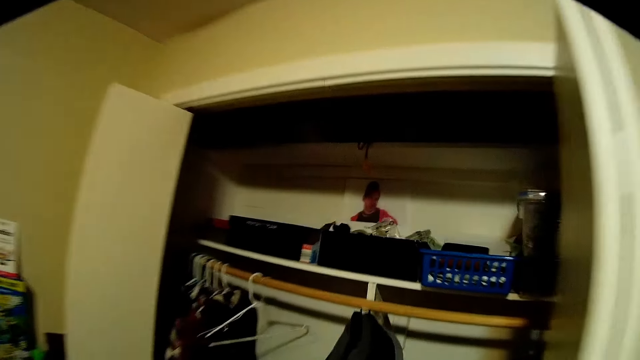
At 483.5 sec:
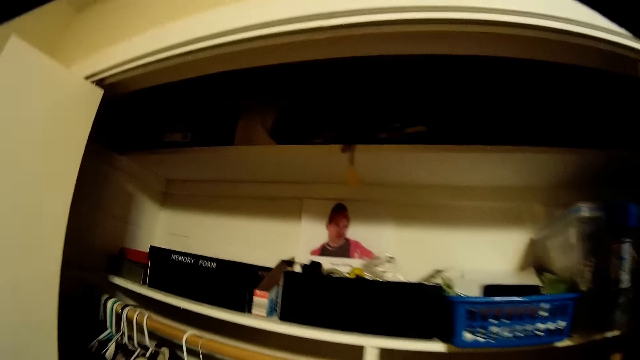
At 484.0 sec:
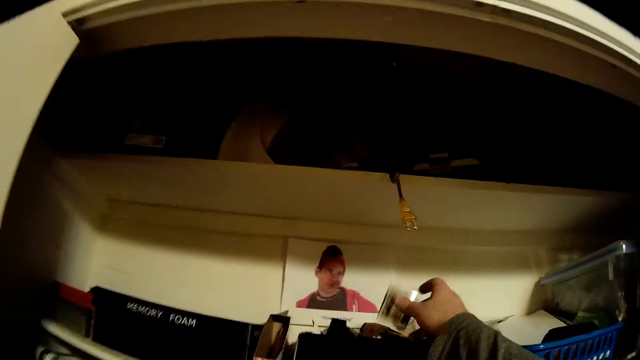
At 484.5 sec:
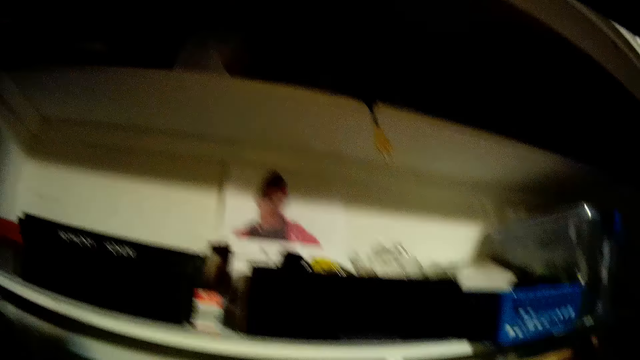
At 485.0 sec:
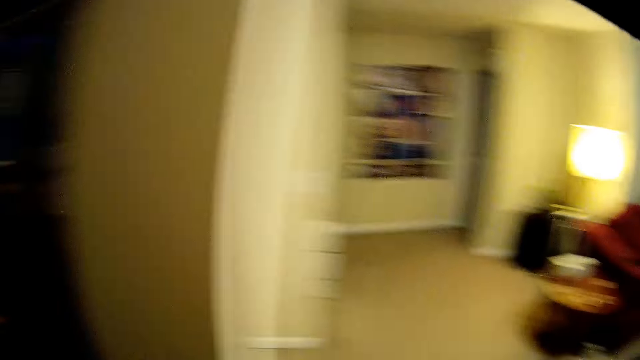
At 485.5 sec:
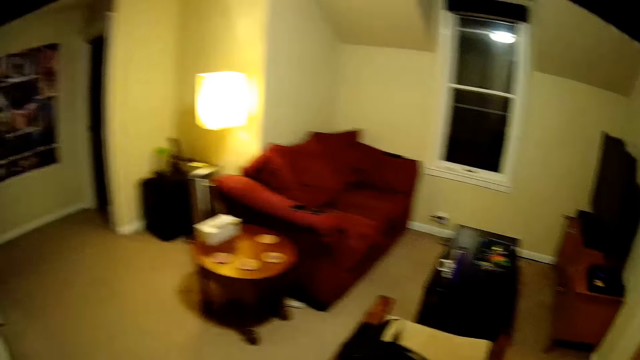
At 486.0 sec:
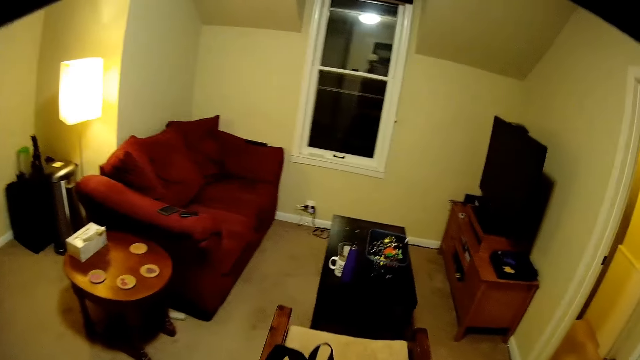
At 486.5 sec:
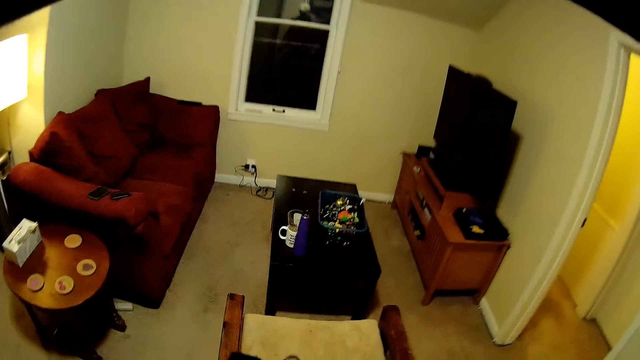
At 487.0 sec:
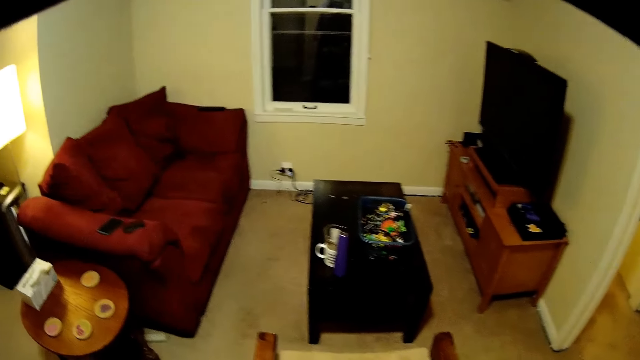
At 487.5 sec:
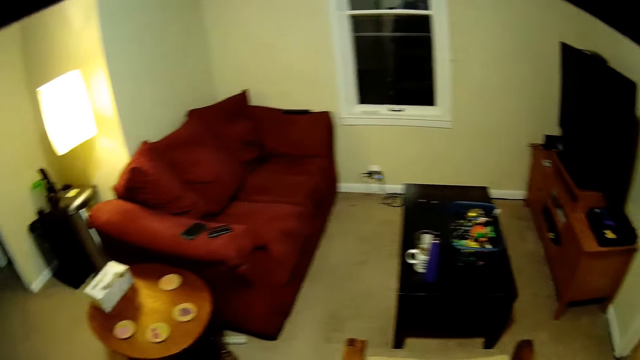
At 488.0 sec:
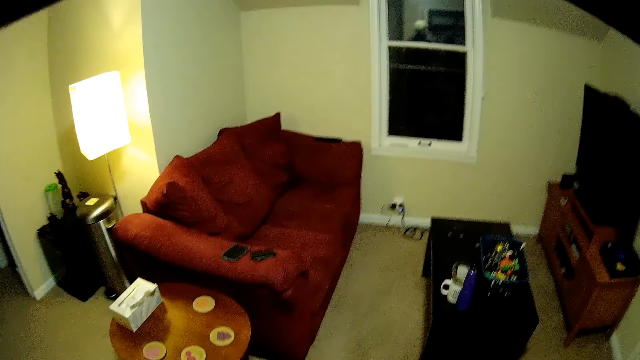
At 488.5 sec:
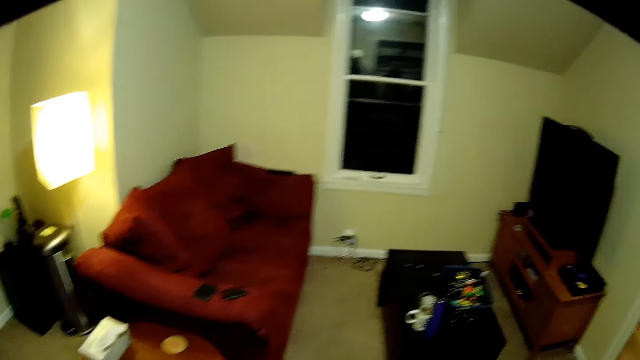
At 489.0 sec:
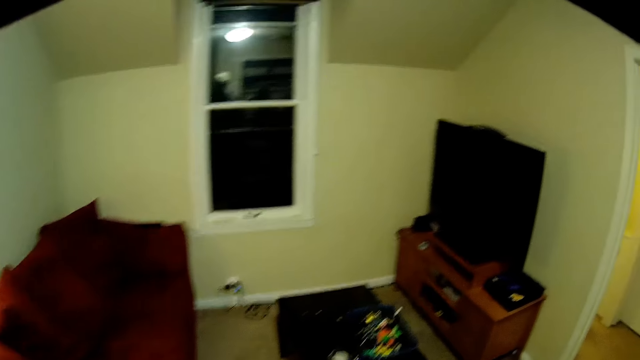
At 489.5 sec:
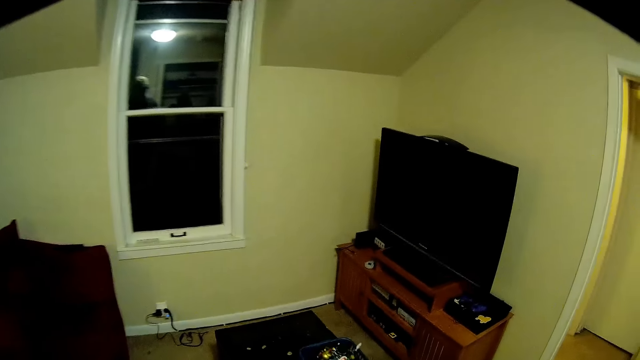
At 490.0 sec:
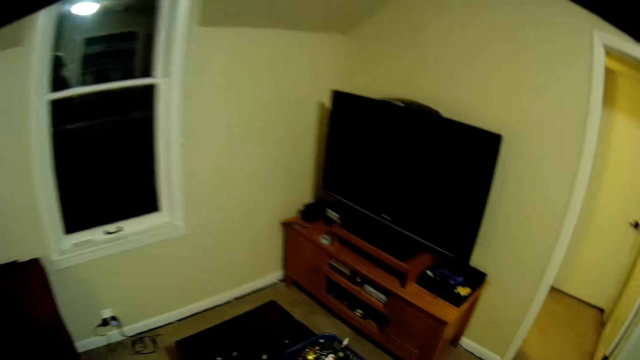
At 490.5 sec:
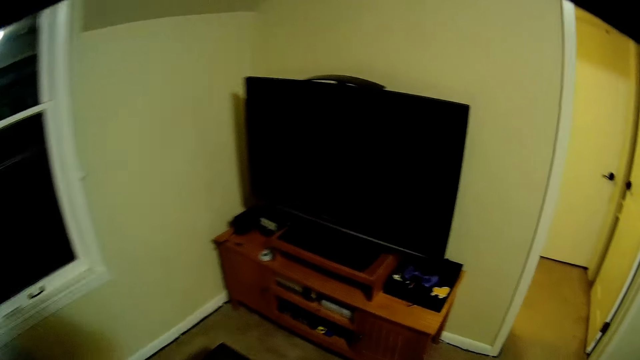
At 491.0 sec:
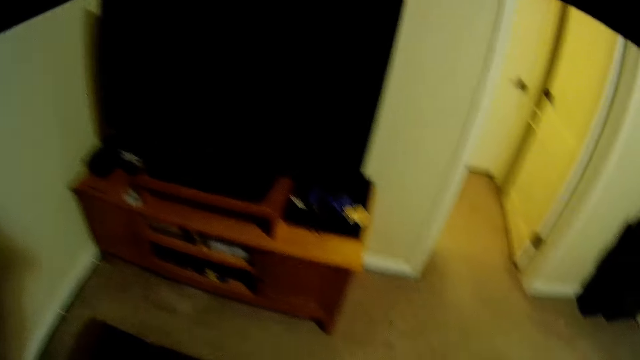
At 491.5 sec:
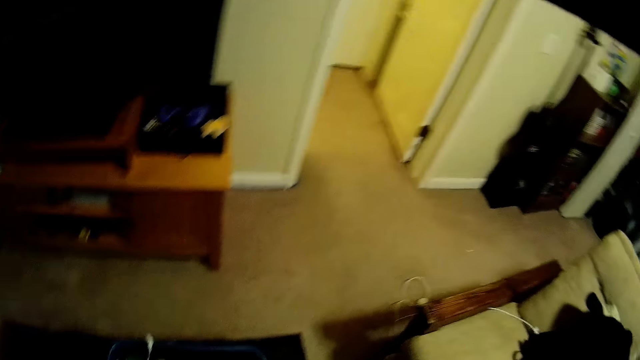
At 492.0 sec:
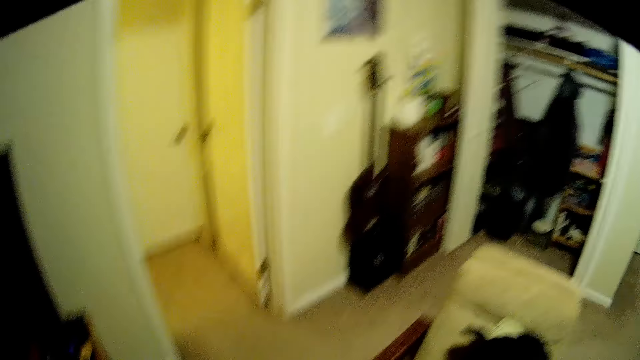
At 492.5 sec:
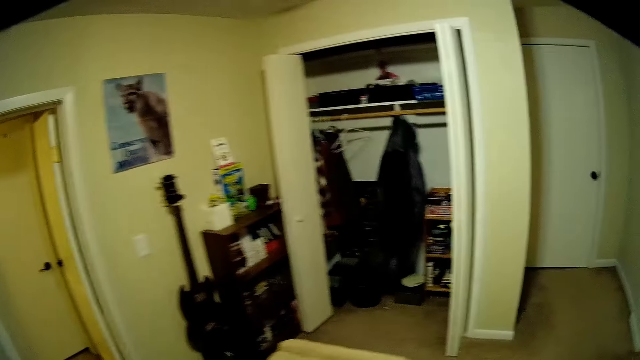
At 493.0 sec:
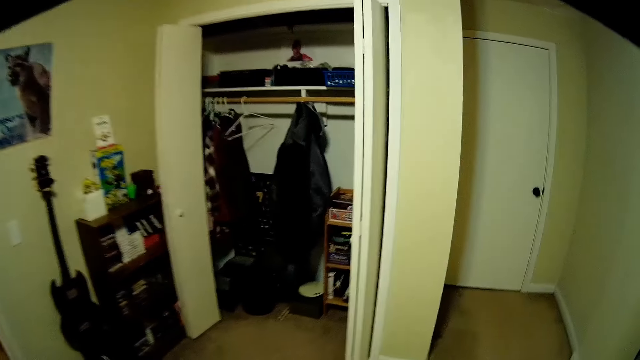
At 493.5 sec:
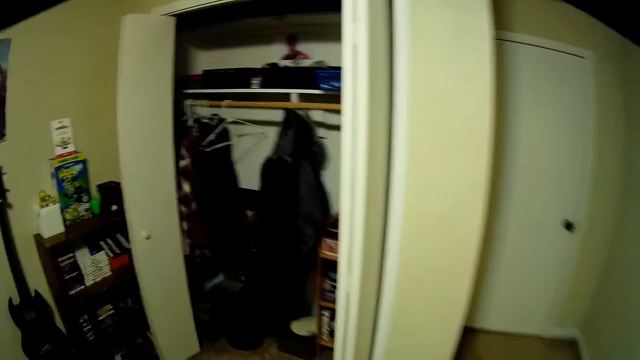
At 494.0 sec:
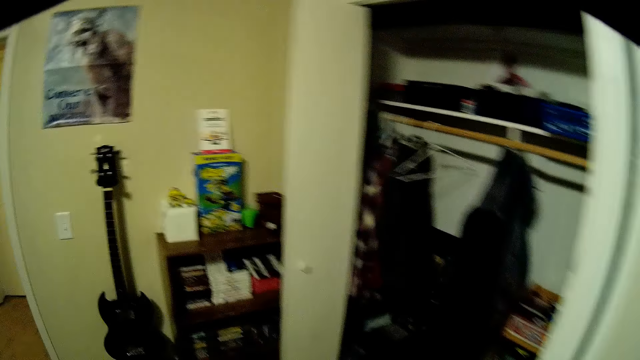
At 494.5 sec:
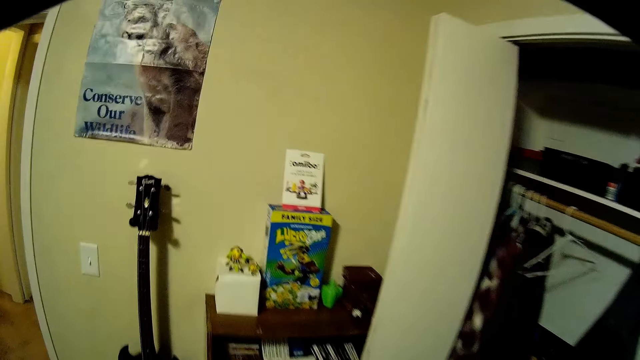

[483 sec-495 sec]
The camera wearer puts the bottle in the container. They walk around the house. They pick a bucket of toys. They walk around.

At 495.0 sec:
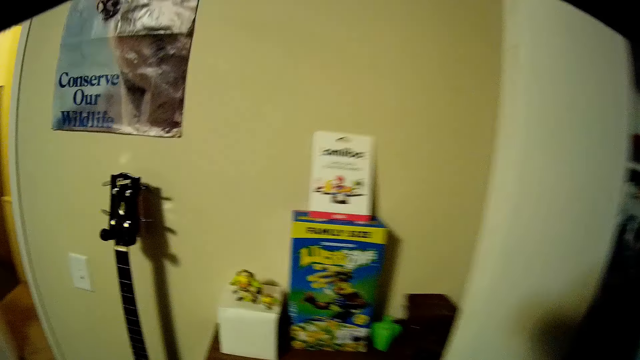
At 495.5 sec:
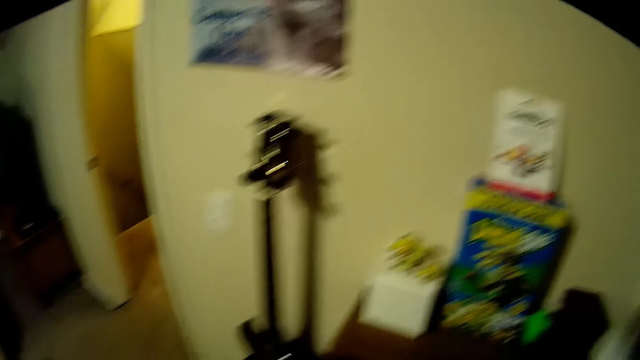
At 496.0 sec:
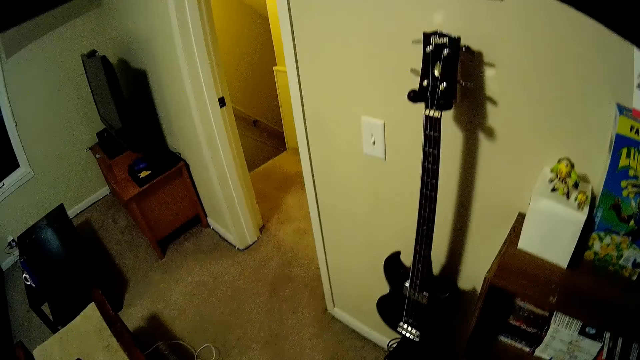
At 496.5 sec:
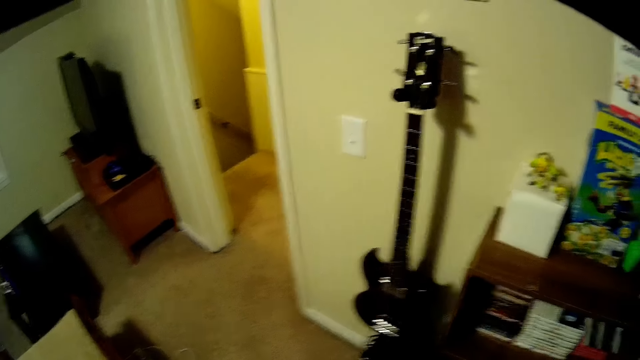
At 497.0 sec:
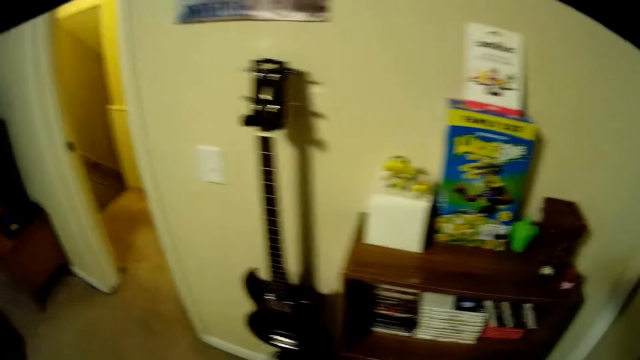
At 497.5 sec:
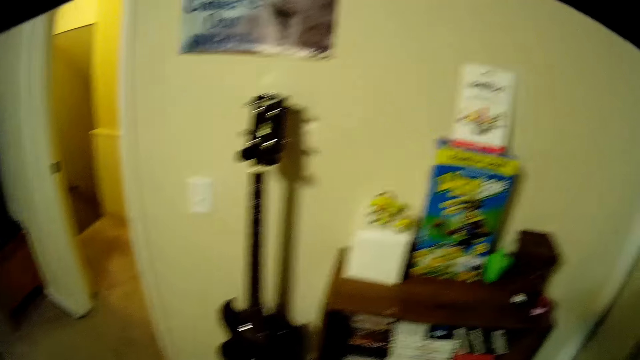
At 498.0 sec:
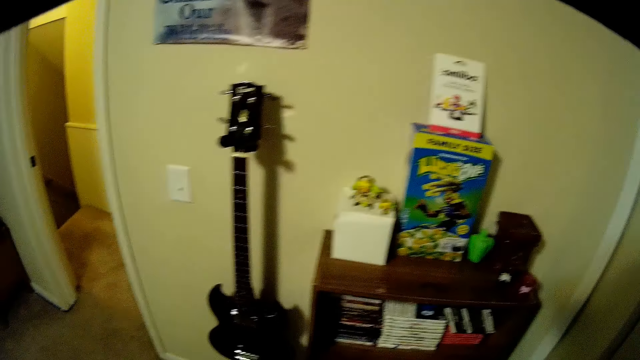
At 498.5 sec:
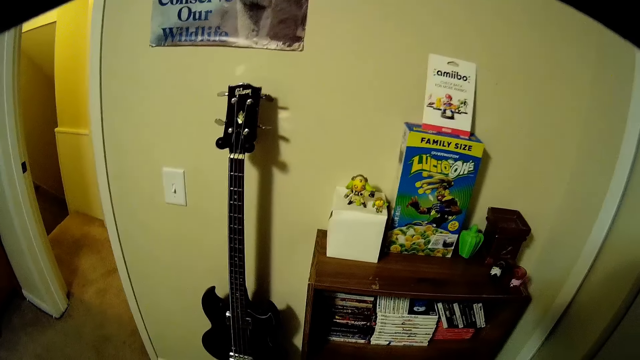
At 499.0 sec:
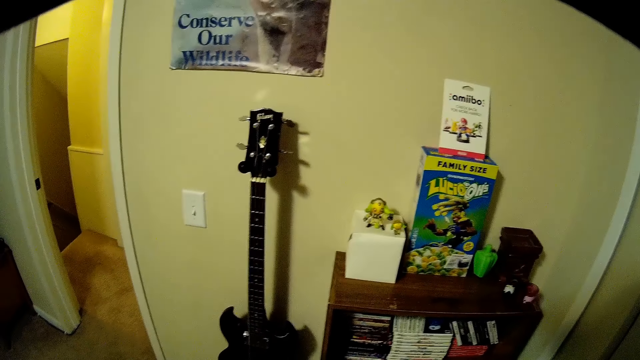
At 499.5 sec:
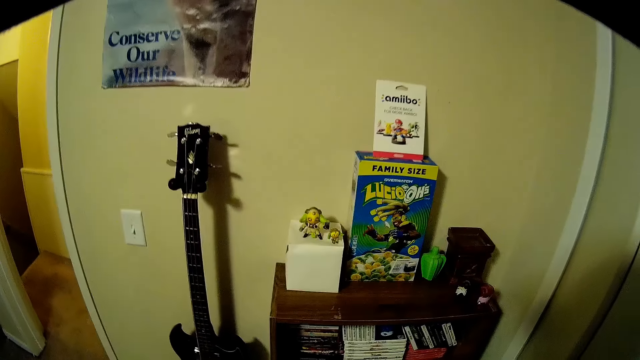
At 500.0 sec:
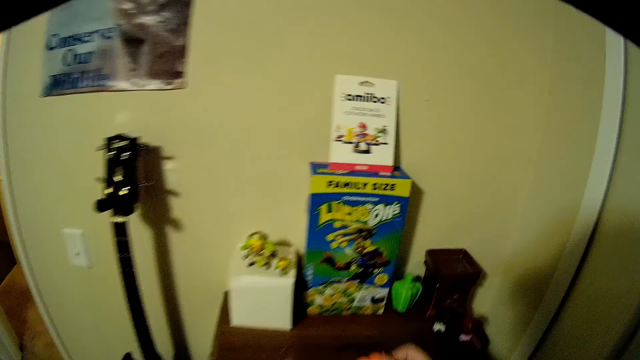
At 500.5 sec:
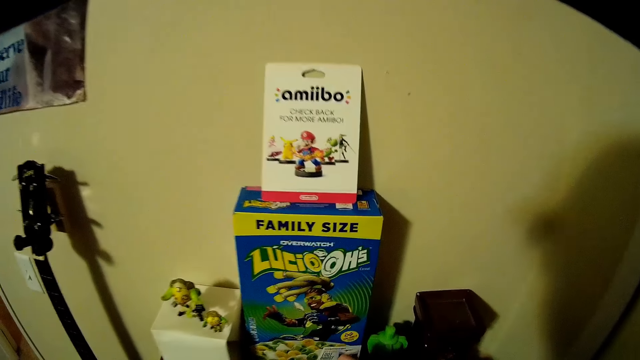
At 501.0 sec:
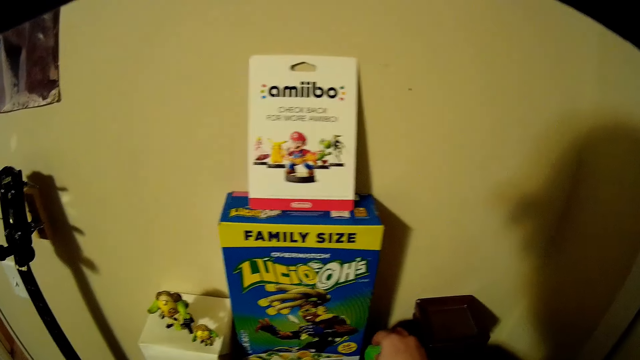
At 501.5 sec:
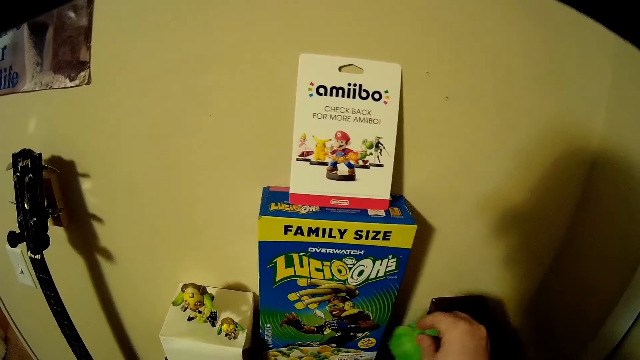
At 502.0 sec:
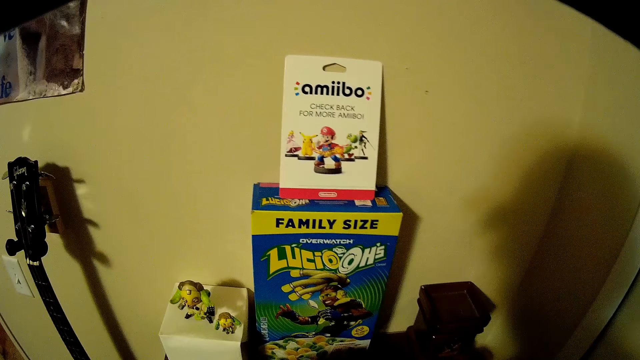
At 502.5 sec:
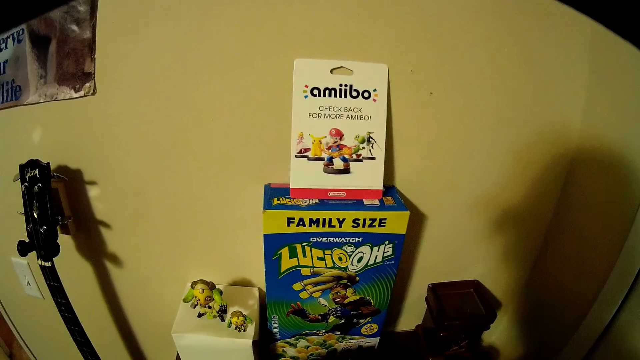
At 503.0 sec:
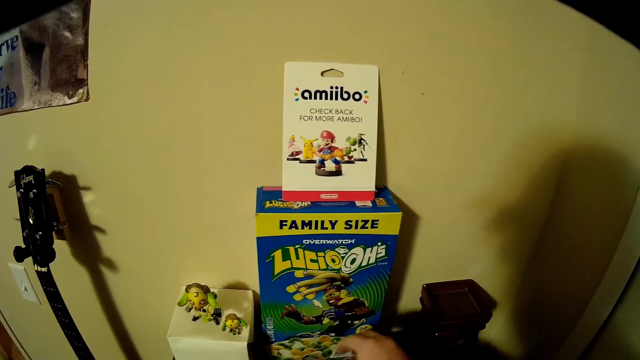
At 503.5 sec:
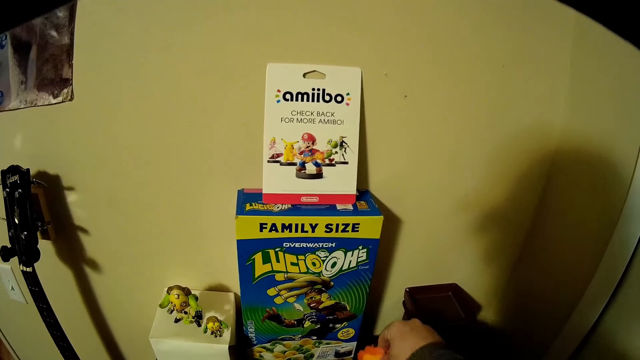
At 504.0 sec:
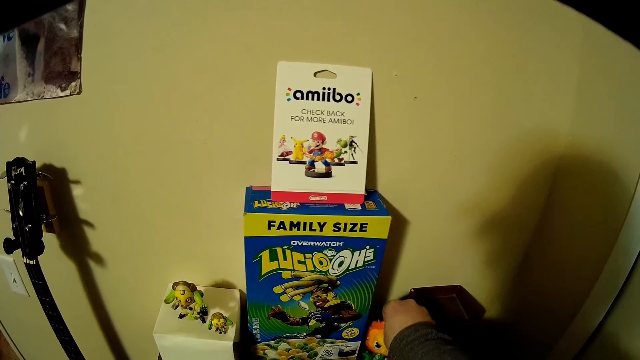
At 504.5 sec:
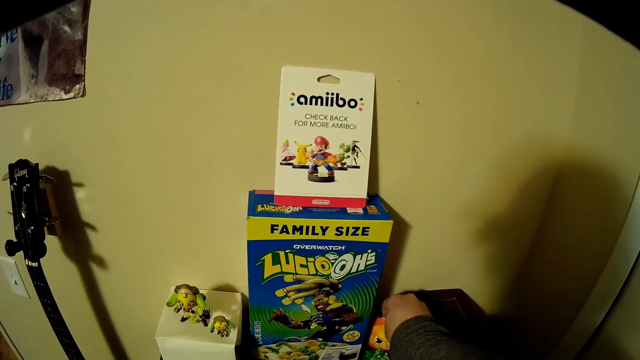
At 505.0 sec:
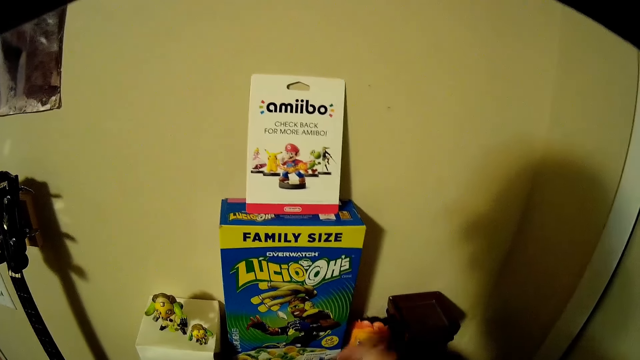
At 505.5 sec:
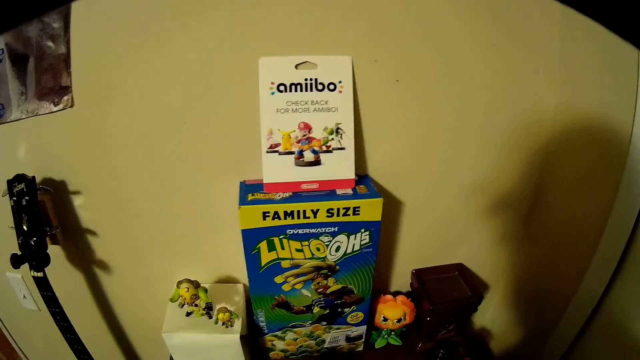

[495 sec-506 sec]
The camera wearer opens the cupboard. They do something. They take a toy. They move the toys. They put down the toy. They take a toy. They put down a toy. They put down a toy again.
